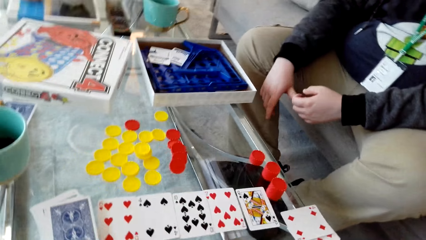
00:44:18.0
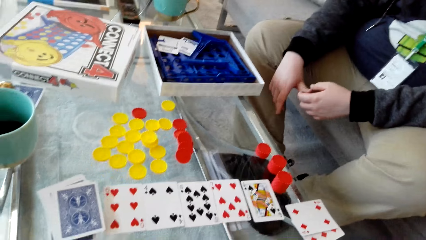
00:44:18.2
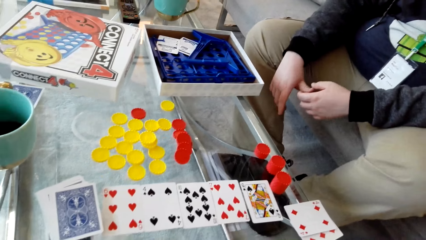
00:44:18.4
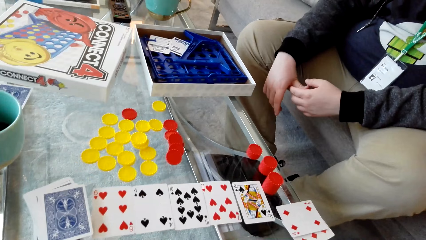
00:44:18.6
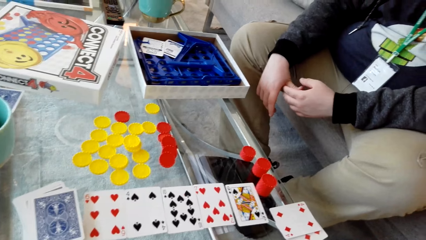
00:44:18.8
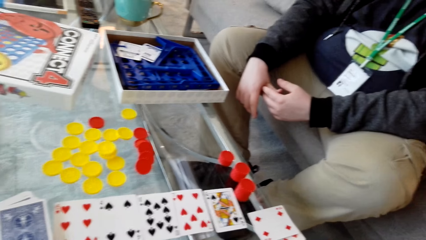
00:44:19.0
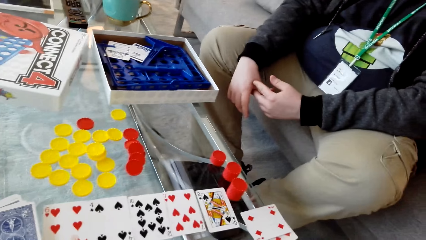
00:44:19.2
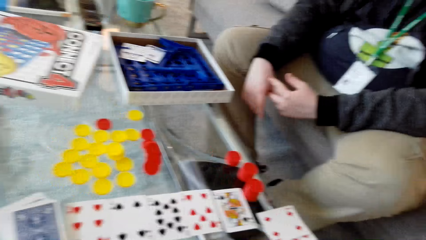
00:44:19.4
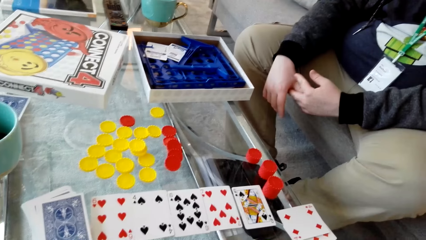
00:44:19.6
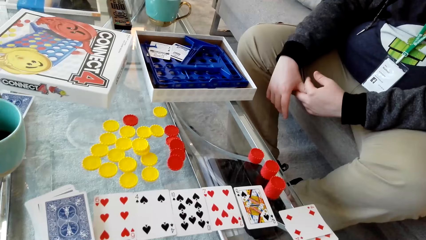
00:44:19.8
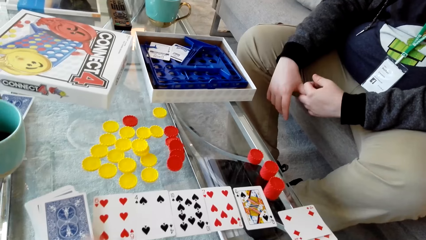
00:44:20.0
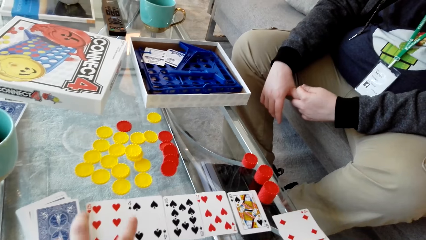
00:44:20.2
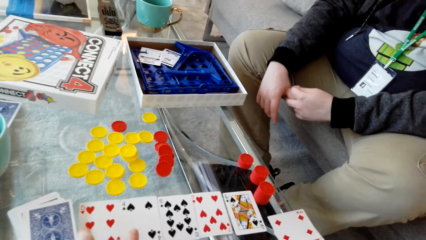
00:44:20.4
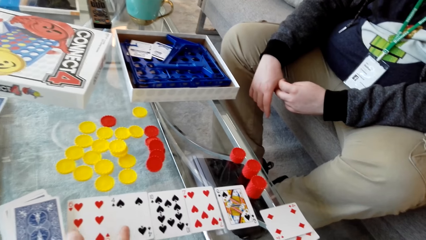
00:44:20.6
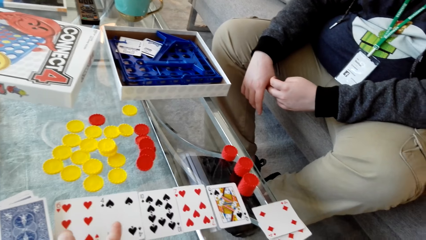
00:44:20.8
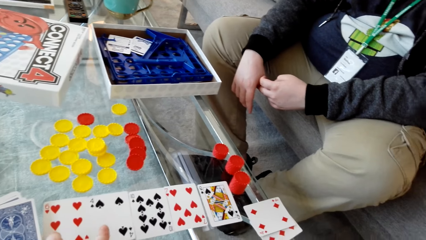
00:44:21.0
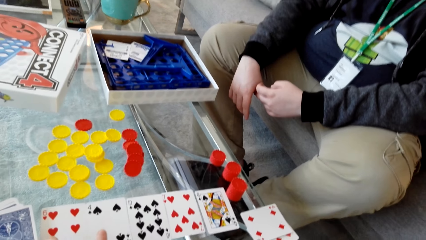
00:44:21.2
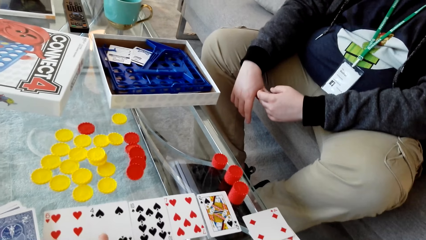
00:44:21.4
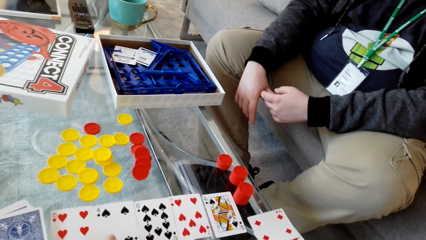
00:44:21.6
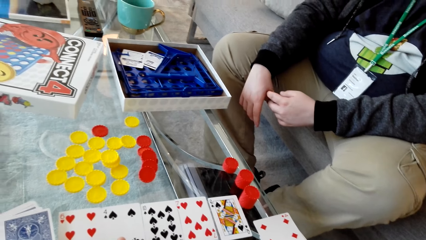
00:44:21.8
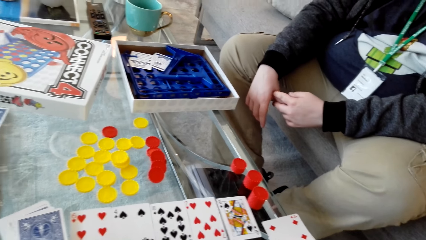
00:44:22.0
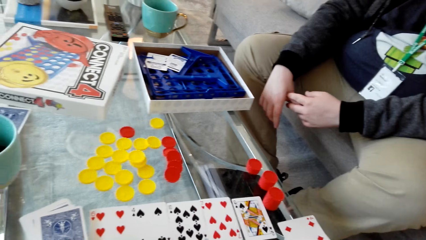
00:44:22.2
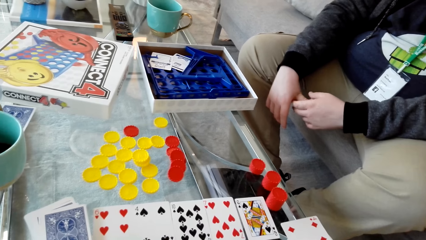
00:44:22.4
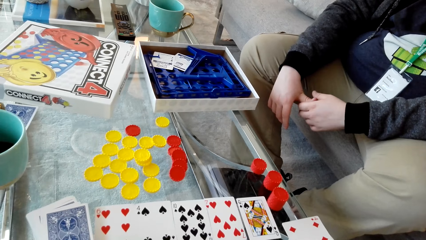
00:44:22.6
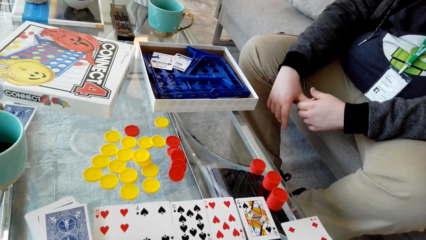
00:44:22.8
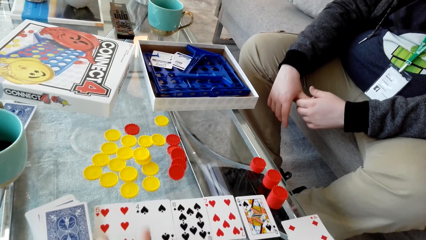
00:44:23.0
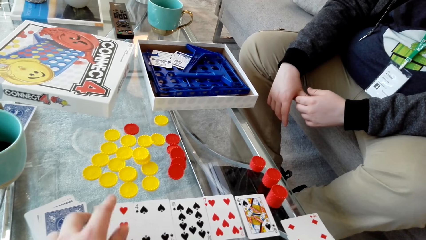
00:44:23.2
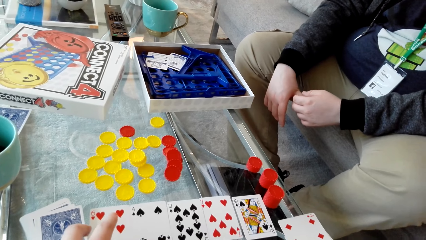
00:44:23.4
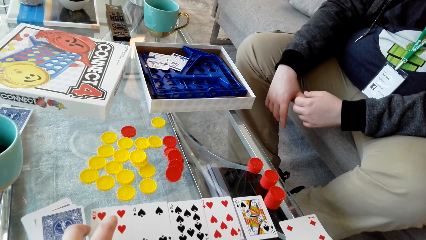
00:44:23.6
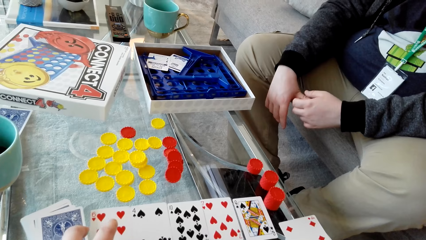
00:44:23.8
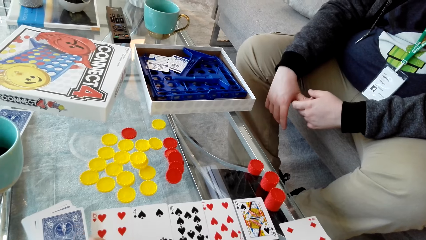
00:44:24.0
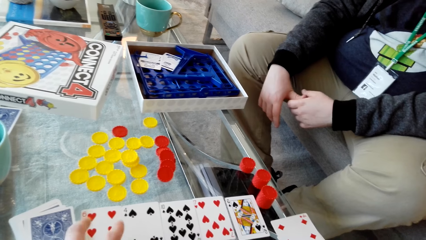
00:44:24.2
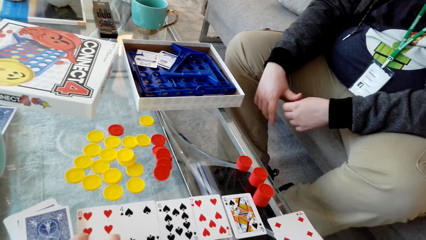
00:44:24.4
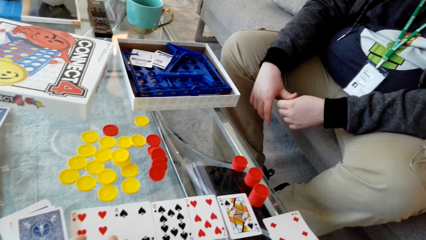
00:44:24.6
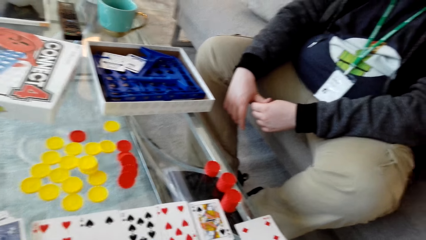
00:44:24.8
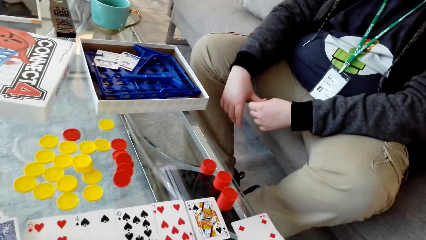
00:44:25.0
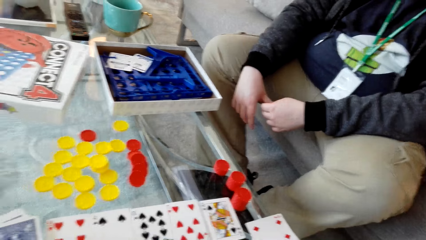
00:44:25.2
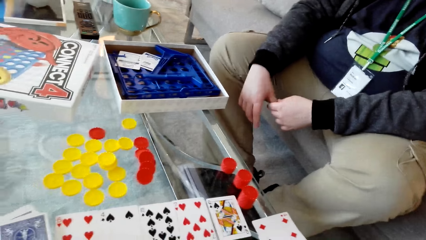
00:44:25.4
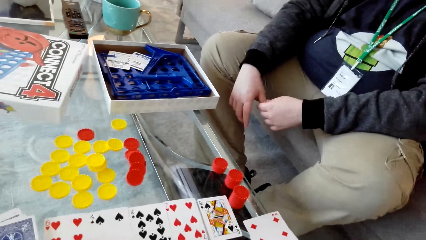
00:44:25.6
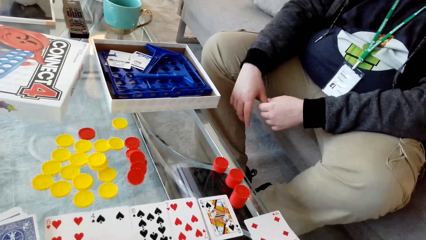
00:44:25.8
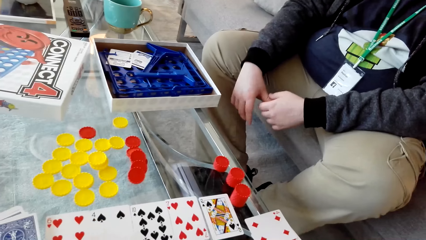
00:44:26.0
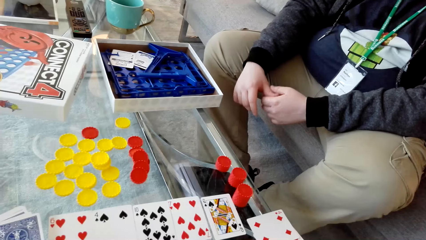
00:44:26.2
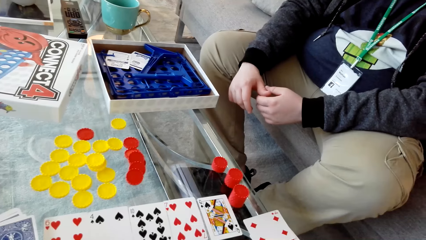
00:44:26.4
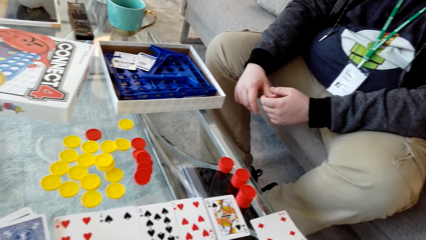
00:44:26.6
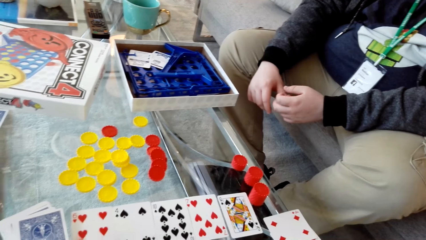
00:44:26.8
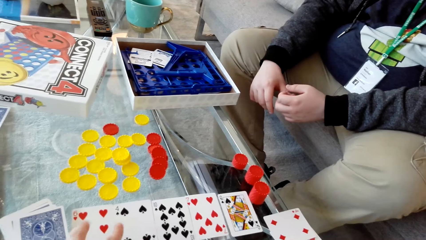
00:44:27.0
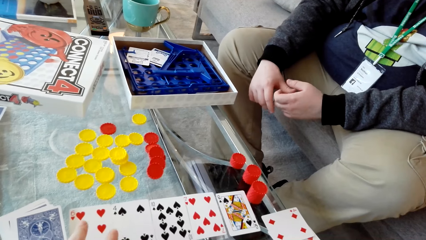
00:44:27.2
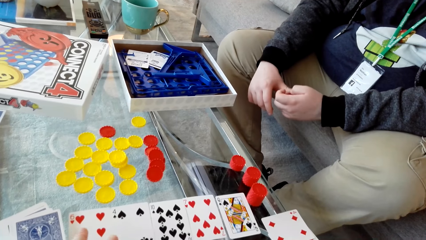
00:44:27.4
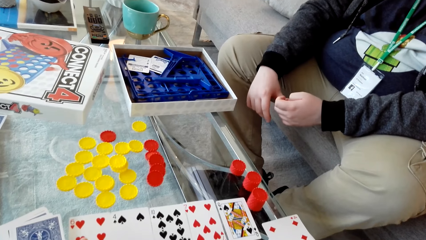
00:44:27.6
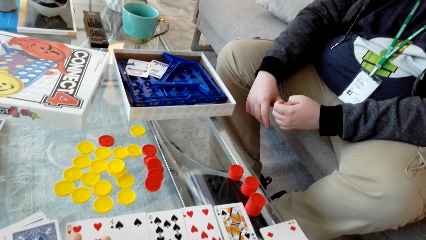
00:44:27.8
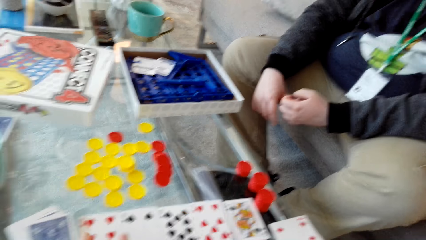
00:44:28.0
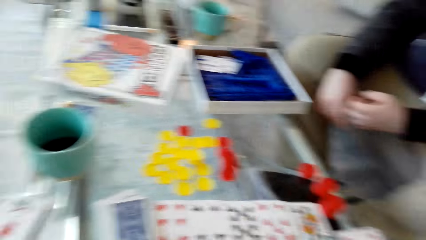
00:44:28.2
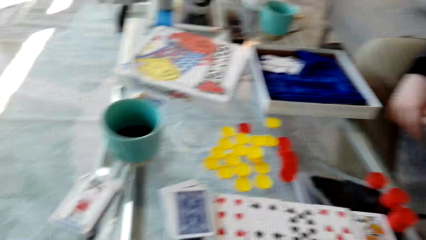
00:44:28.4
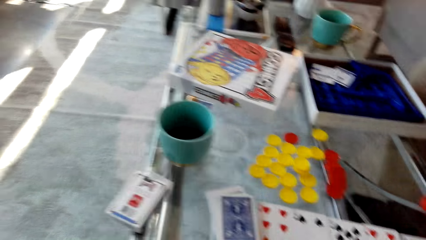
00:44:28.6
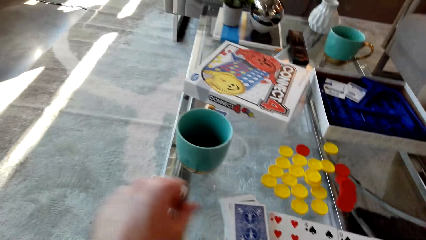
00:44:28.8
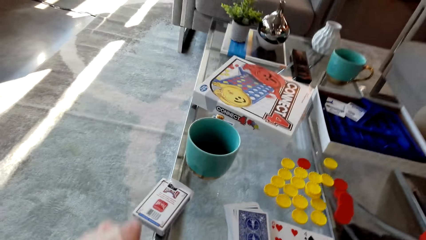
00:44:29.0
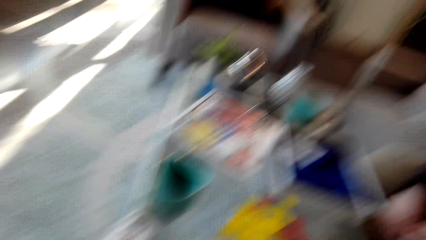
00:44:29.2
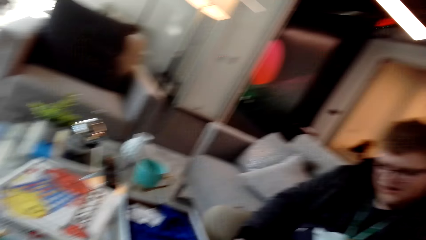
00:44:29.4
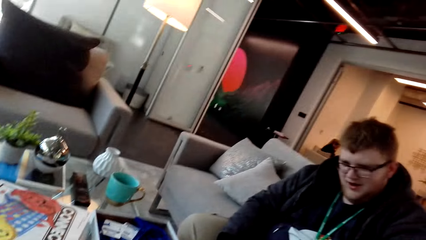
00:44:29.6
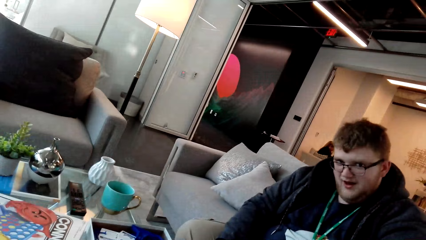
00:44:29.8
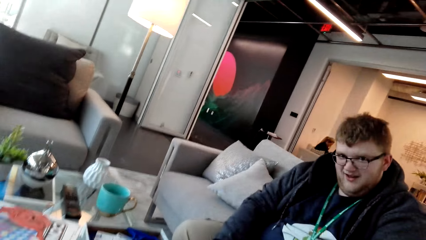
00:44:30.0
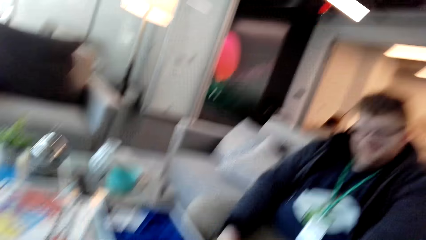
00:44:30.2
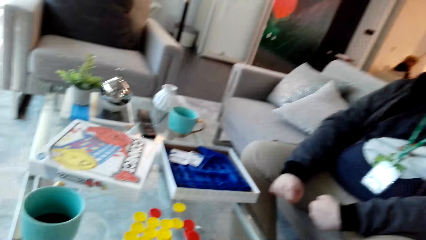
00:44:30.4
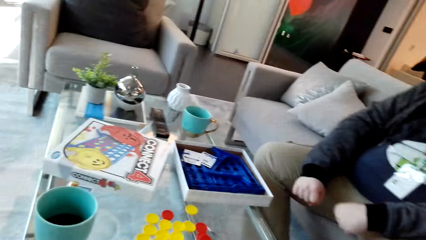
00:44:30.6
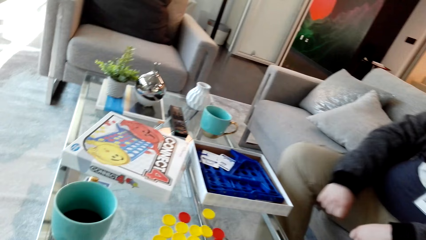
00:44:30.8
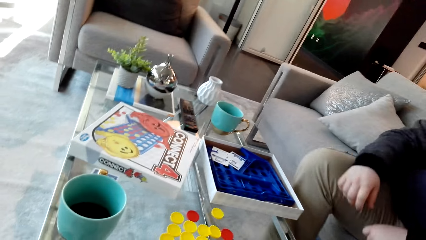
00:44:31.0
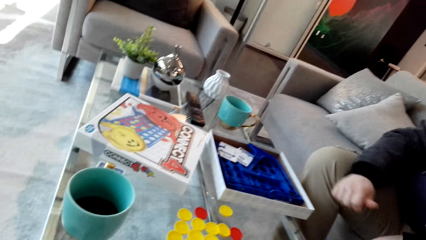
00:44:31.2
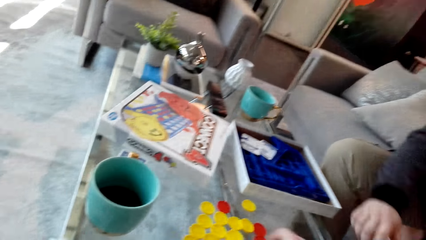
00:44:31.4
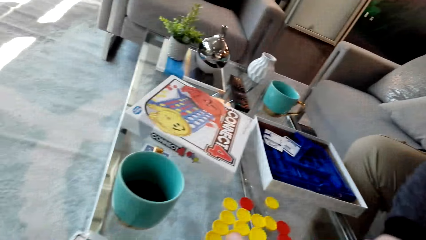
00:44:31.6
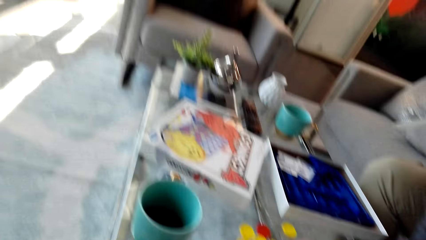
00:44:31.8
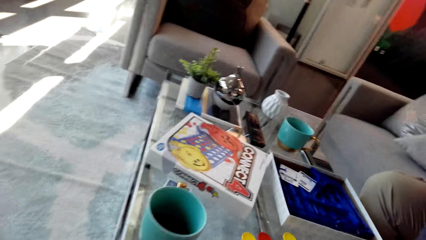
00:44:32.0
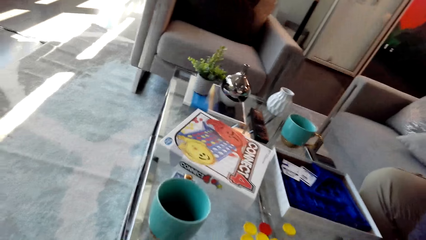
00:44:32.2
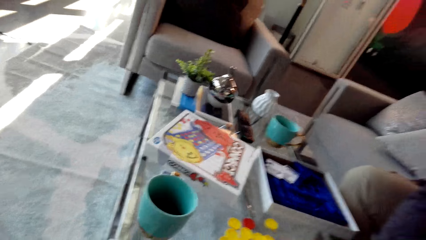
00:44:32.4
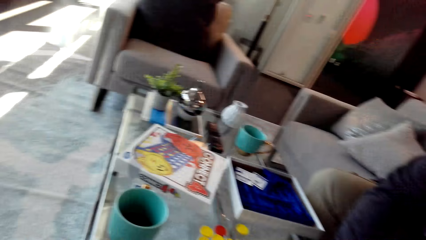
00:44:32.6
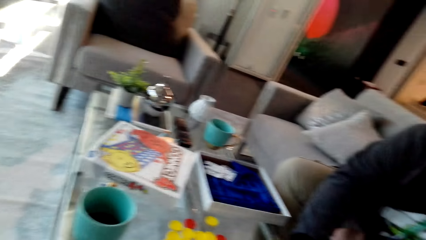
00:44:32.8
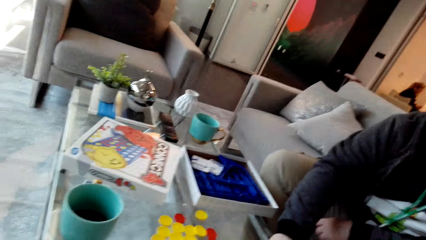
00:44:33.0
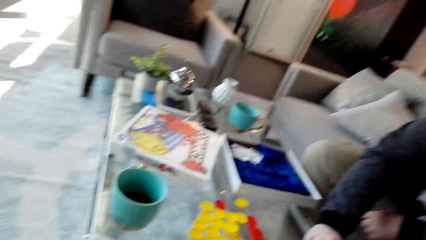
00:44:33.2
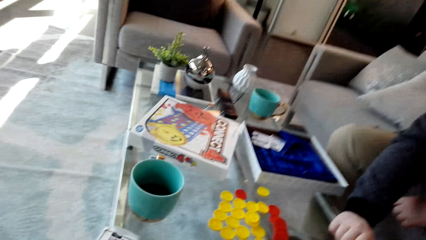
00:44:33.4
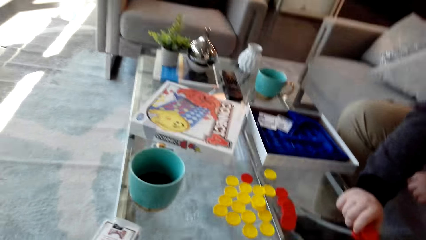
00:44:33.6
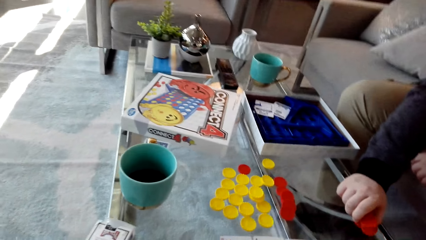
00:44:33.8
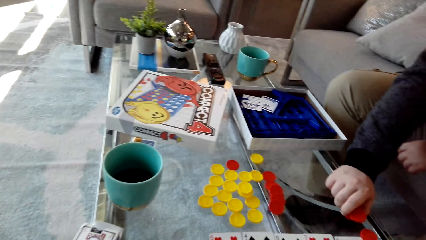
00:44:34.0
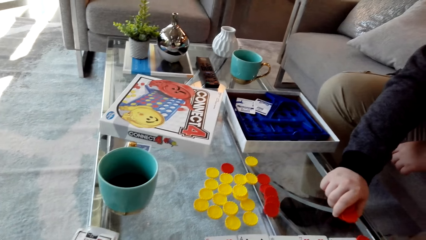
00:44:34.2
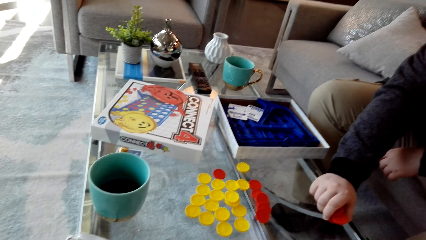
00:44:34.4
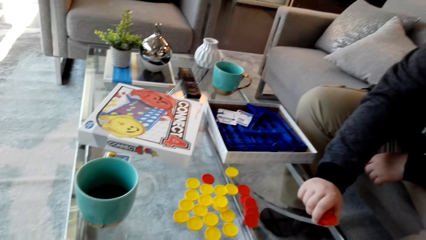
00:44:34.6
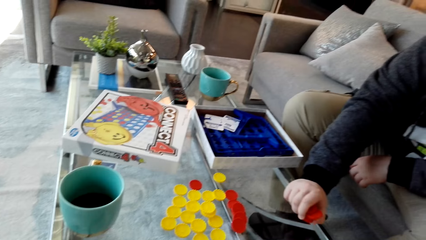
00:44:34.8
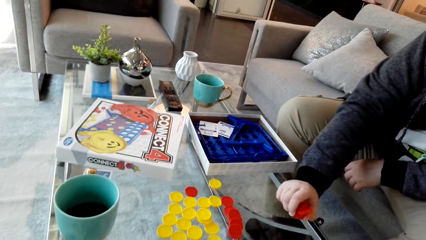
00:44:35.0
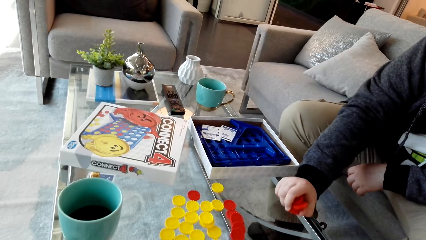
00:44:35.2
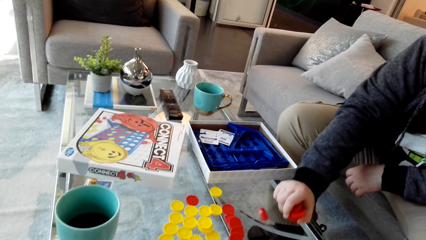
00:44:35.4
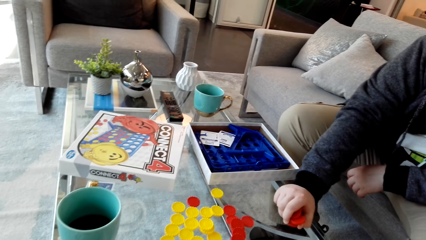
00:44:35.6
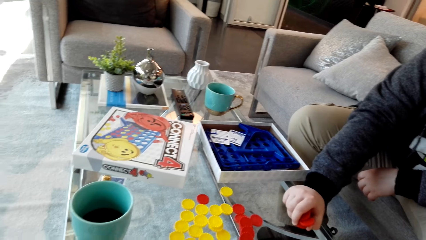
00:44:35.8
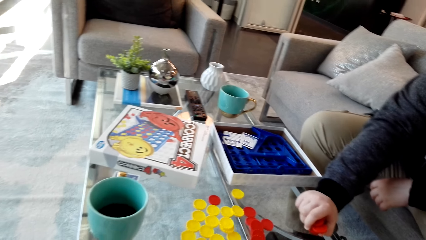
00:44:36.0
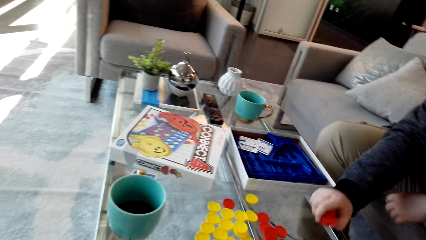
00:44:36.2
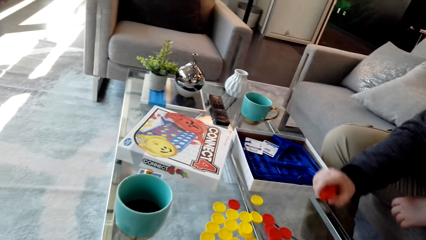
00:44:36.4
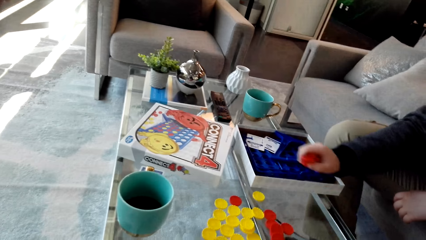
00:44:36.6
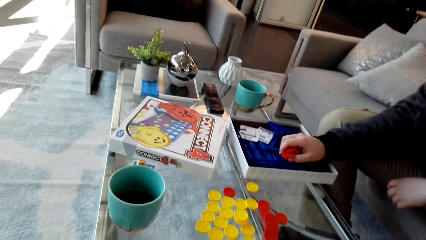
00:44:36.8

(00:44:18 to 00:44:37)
A man moves the hands. The camera wearer touches the card. The man moves the hands. The camera wearer looks around. The man moves the hands and picks the plastic coins from the table. The camera wearer picks the dice.
